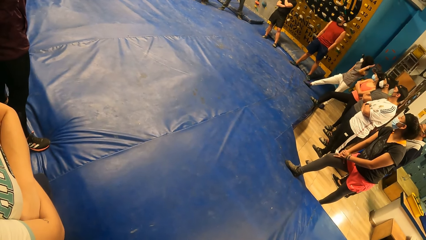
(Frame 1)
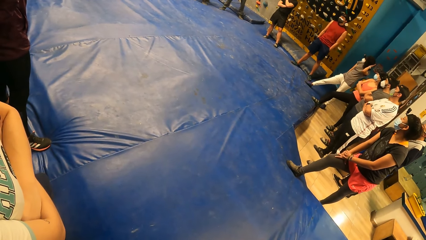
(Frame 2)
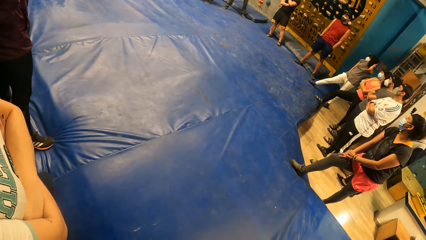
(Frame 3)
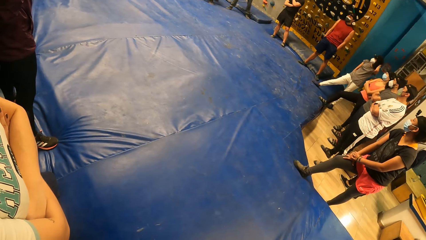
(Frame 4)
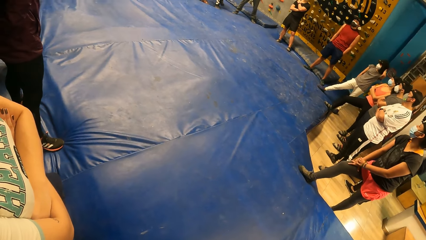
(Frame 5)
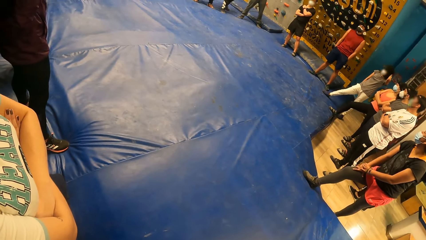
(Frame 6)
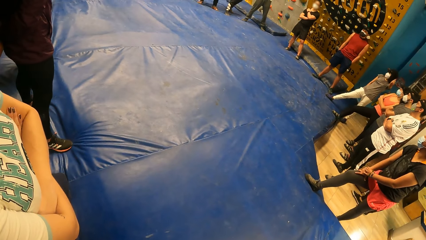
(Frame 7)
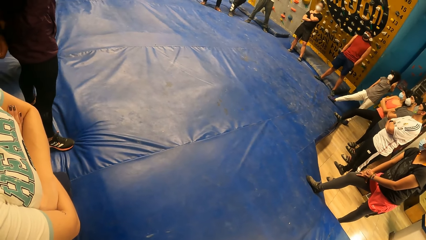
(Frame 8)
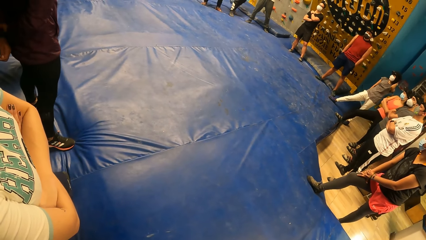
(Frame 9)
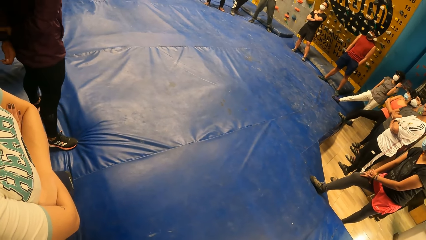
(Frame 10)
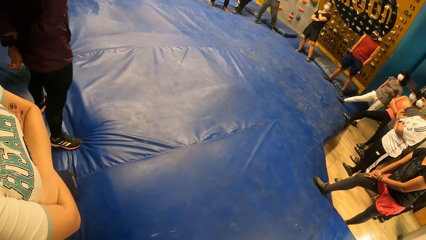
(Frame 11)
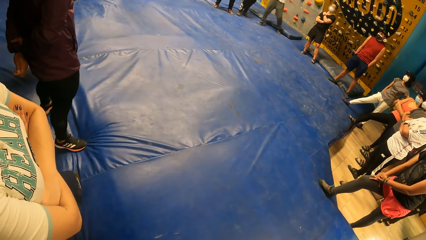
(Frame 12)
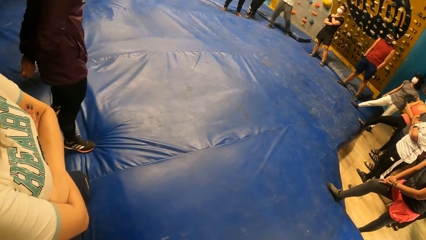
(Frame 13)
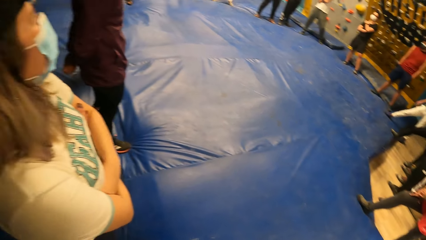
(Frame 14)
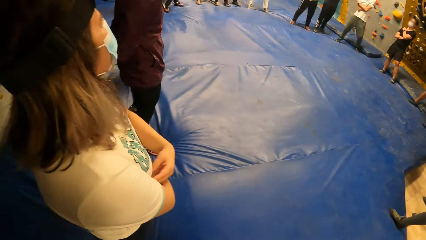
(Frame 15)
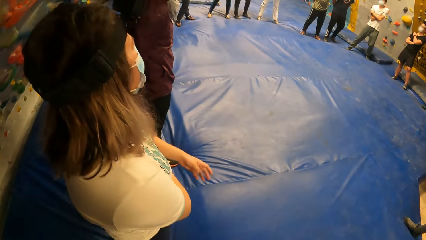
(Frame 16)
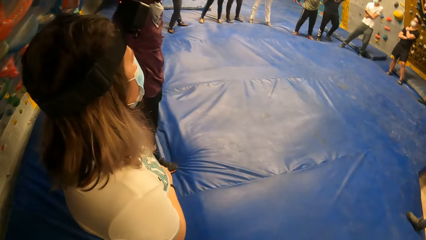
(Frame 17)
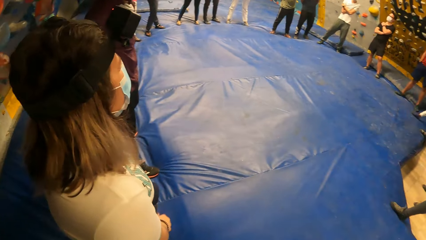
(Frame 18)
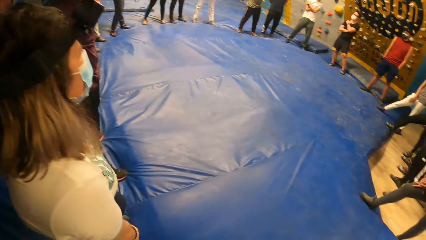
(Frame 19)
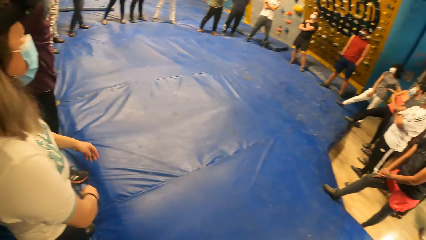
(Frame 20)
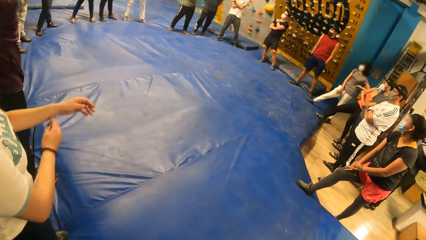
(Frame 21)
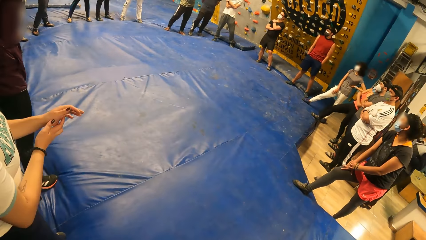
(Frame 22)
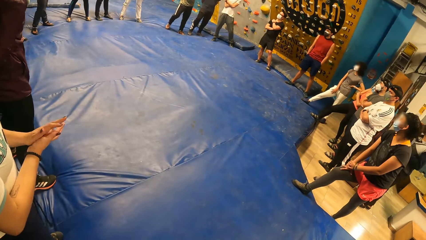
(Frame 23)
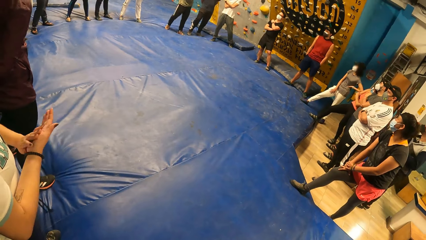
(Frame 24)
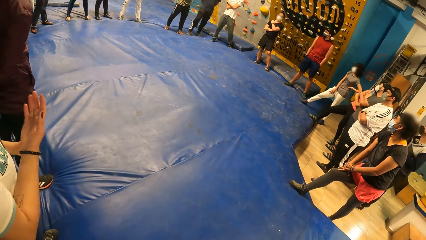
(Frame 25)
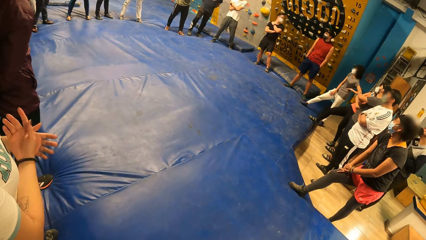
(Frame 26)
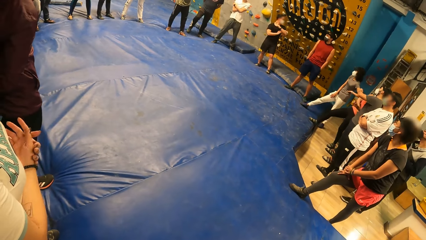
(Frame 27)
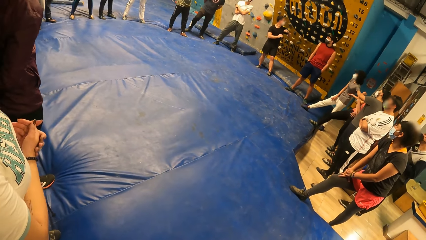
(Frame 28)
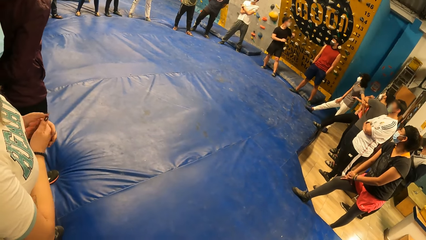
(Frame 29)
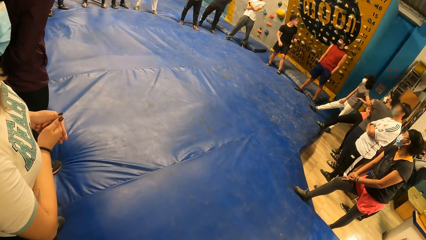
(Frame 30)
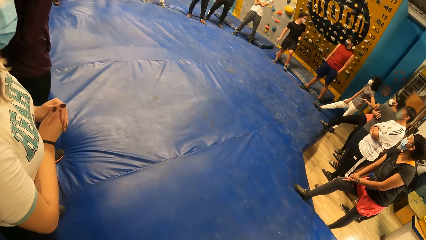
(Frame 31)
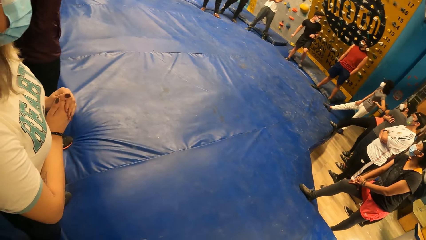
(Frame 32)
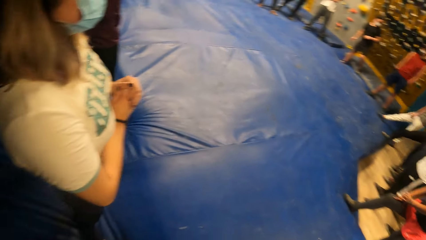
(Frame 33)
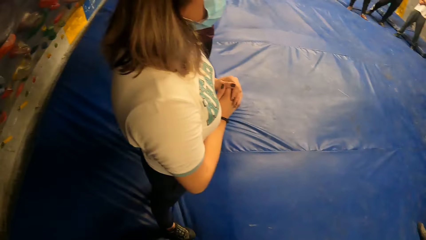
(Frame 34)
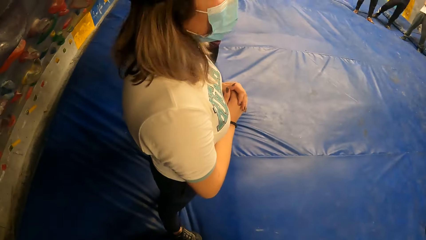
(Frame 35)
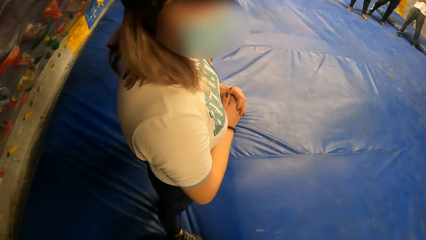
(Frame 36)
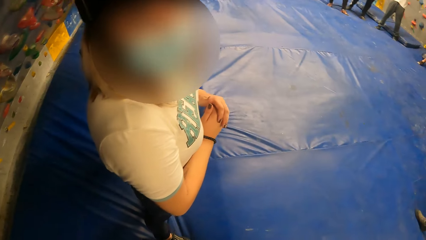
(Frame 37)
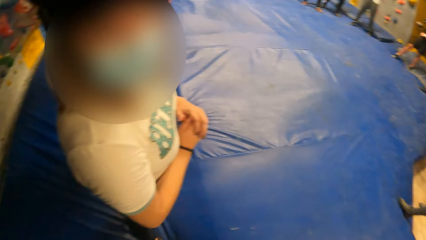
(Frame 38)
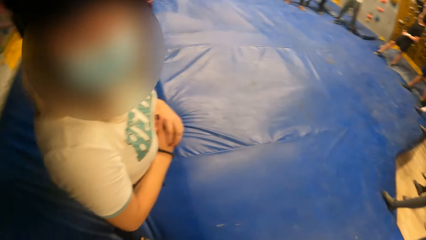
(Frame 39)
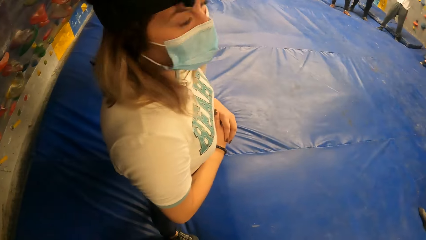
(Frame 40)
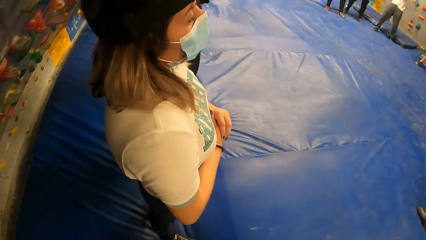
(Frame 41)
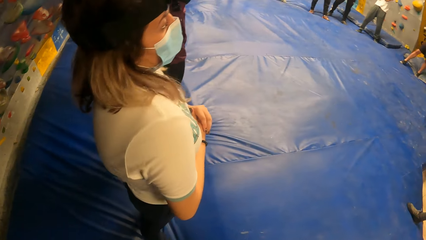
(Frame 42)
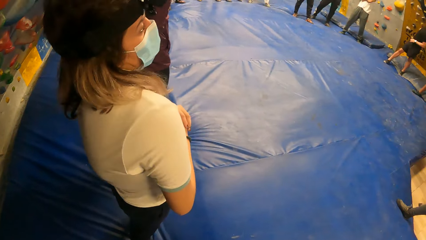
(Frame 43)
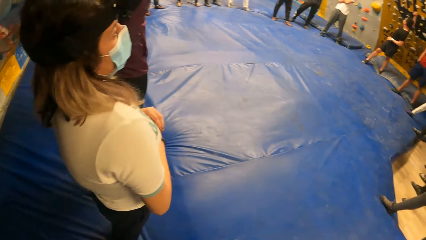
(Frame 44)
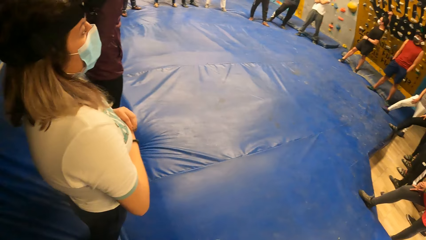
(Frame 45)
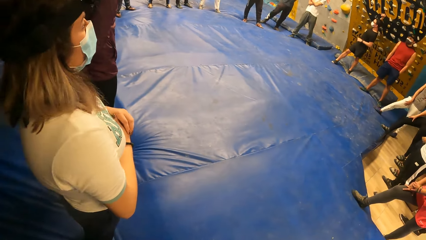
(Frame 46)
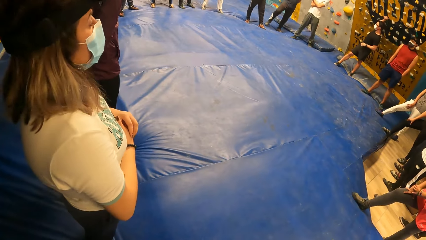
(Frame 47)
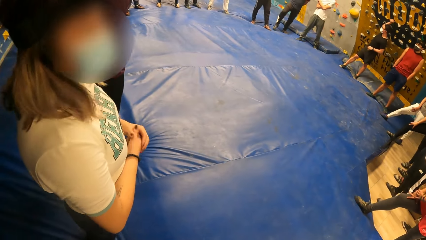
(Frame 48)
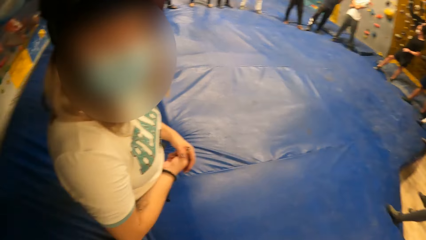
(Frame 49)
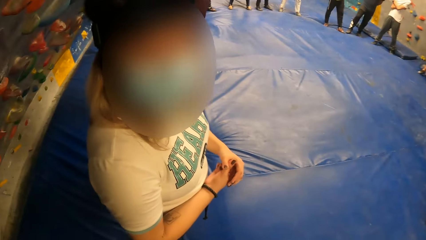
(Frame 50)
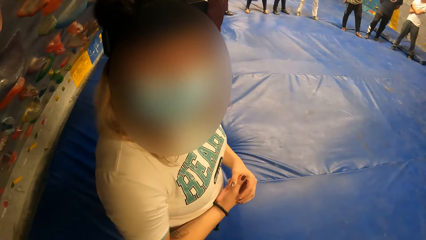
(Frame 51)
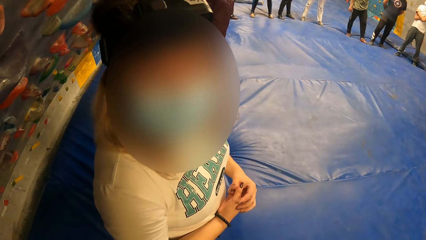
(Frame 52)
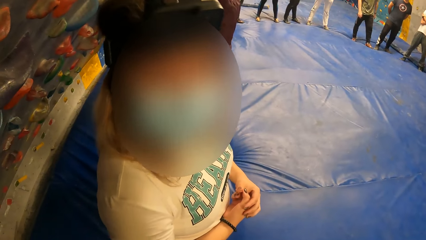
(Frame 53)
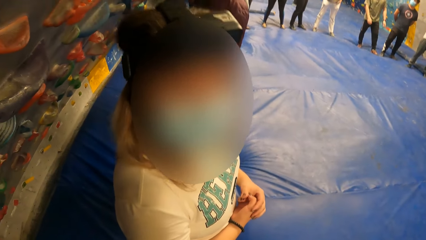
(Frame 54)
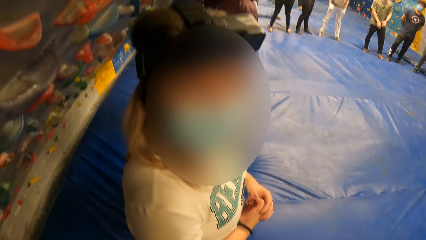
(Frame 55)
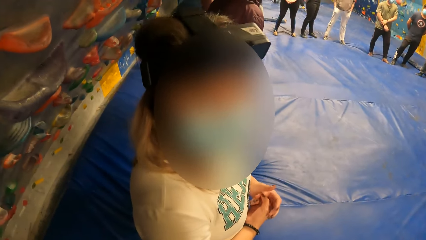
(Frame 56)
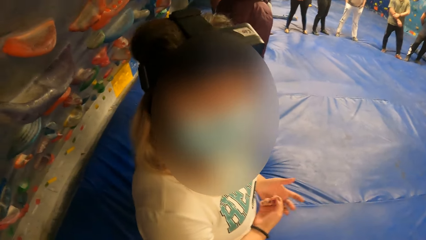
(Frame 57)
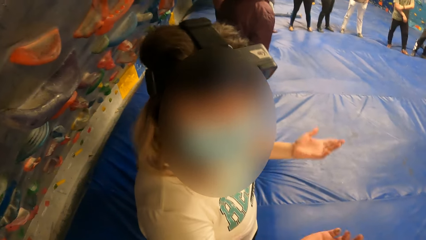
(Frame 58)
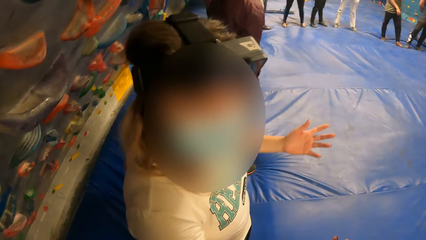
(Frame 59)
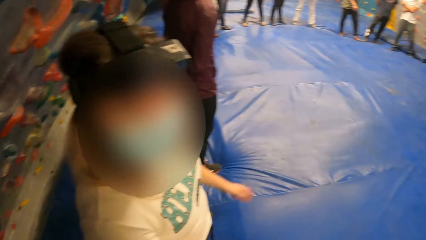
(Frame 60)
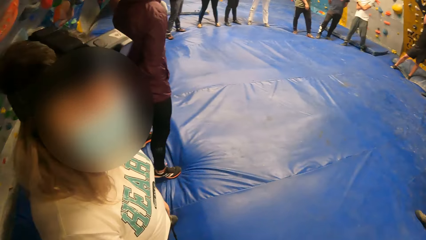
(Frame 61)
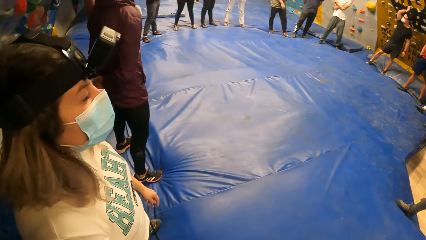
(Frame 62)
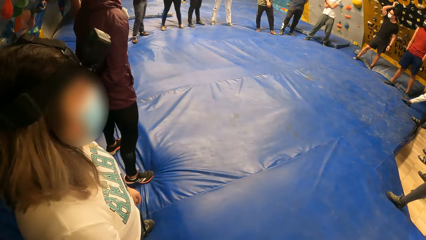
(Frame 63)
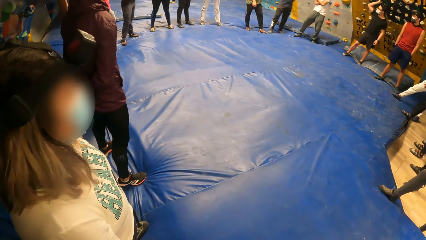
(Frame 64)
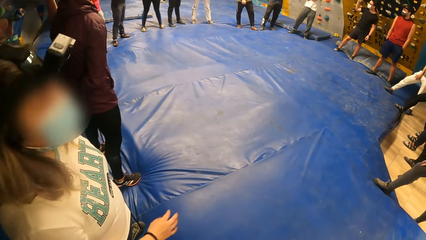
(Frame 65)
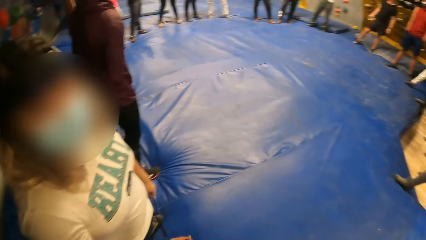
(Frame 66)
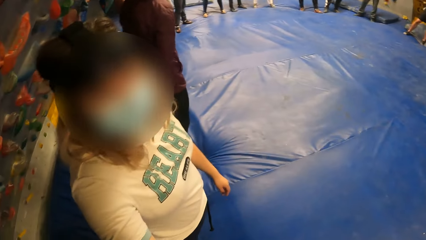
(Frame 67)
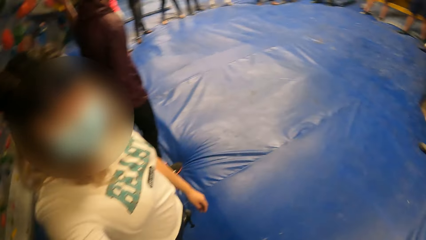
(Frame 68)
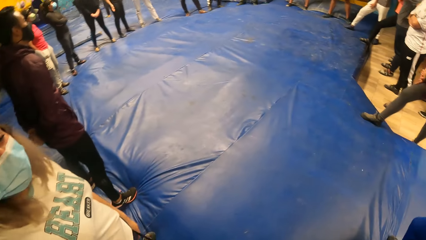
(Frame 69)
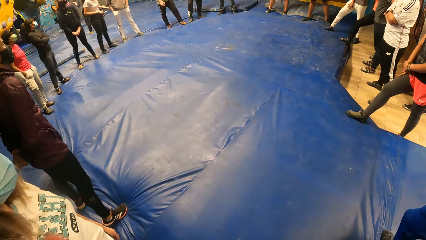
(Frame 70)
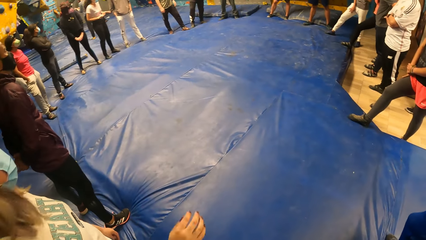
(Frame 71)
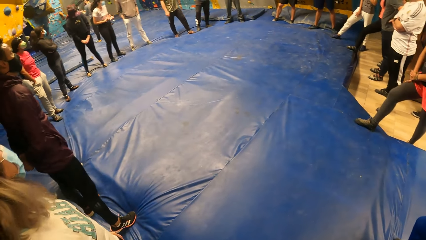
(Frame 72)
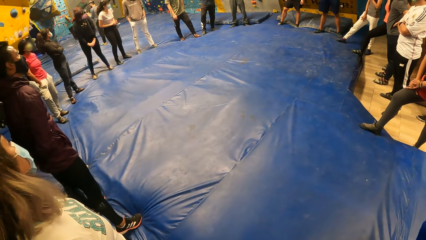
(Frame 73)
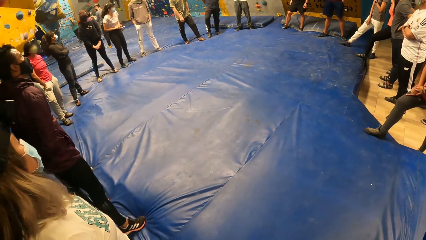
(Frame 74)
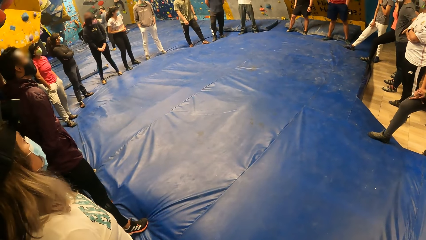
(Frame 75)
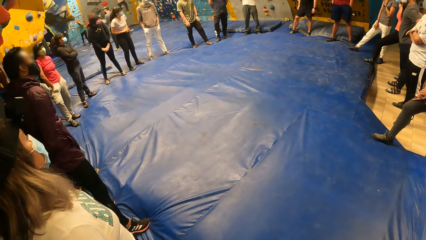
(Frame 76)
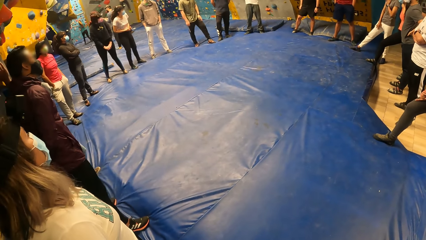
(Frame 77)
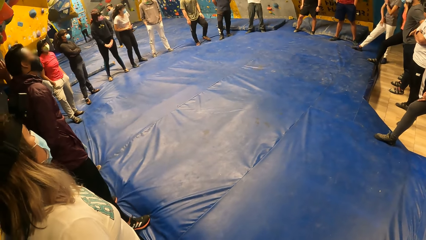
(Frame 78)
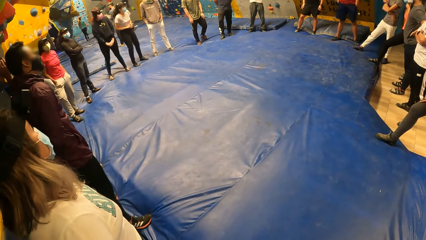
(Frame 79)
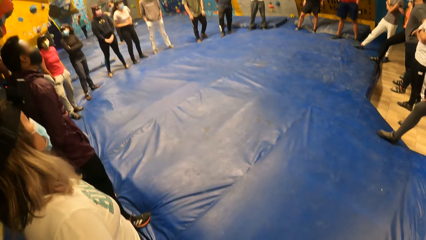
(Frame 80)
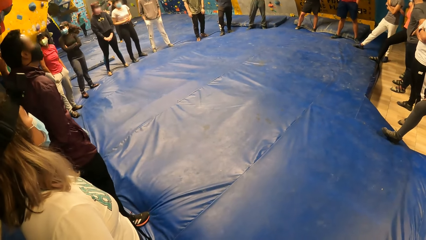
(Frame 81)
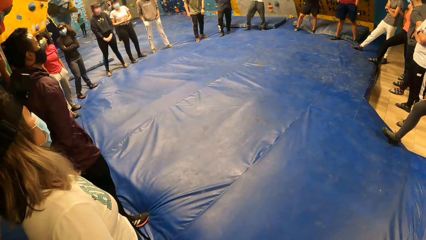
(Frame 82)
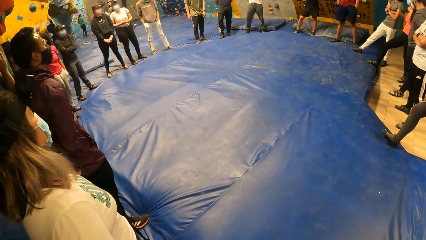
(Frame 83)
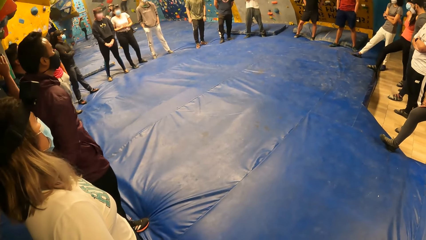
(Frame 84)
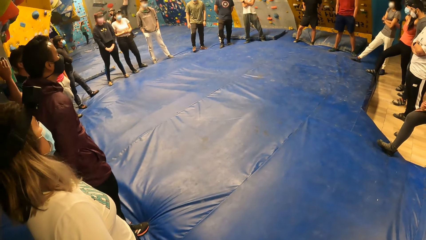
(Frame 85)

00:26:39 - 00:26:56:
A woman wipes both of her hands. The camera wearer converses with the woman. The woman moves hands.
